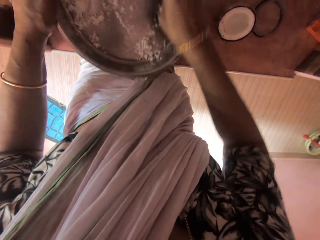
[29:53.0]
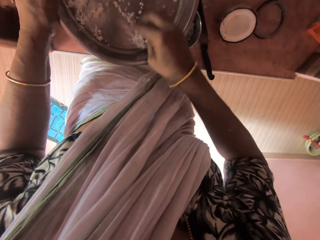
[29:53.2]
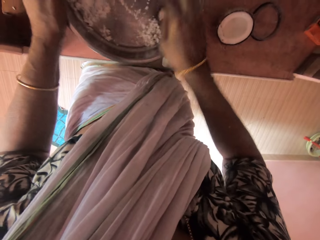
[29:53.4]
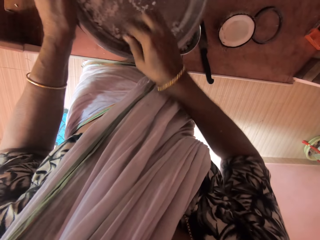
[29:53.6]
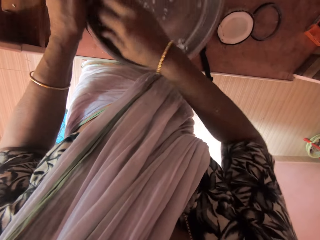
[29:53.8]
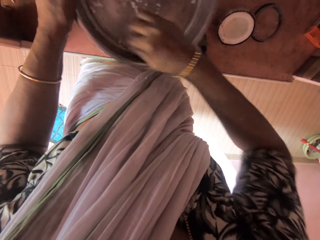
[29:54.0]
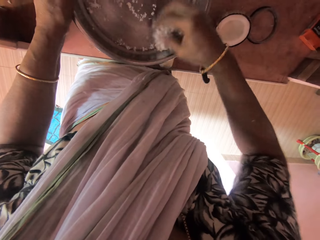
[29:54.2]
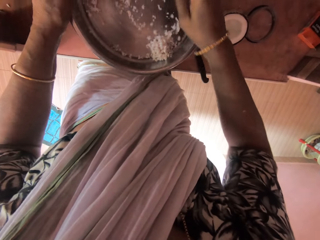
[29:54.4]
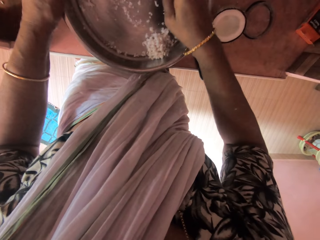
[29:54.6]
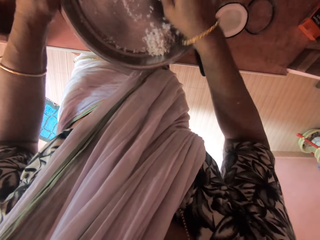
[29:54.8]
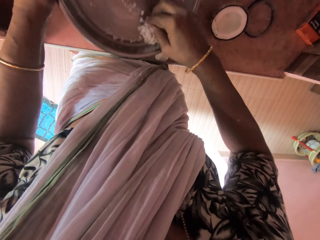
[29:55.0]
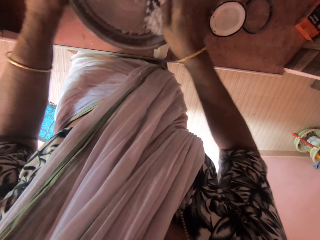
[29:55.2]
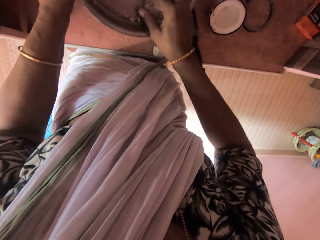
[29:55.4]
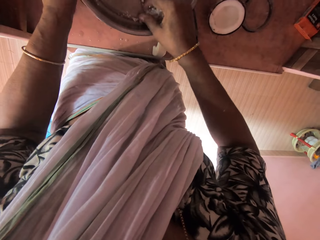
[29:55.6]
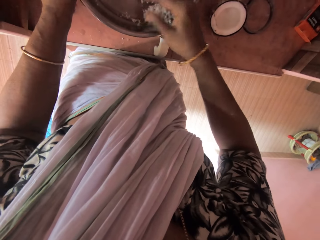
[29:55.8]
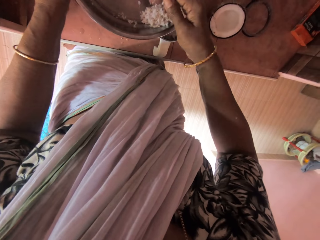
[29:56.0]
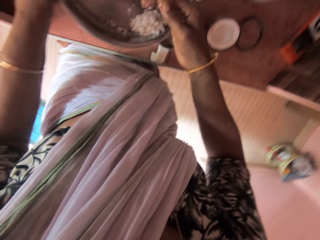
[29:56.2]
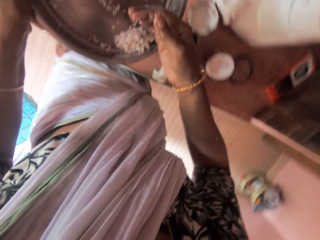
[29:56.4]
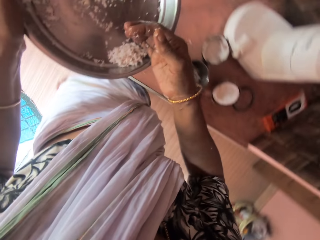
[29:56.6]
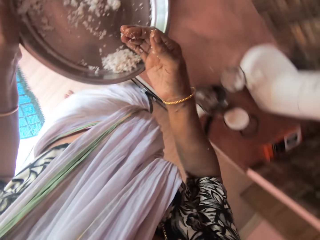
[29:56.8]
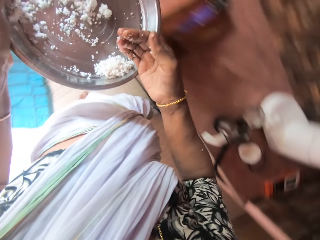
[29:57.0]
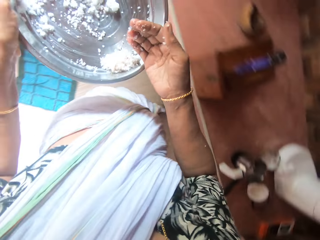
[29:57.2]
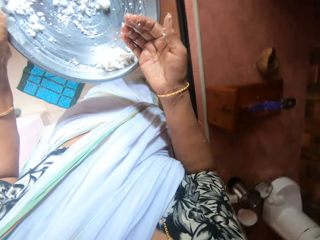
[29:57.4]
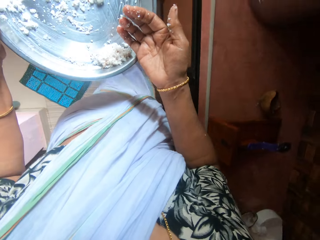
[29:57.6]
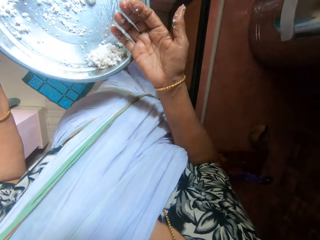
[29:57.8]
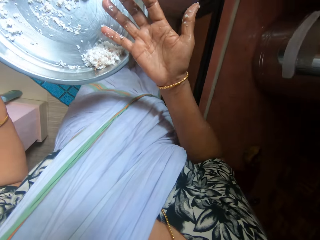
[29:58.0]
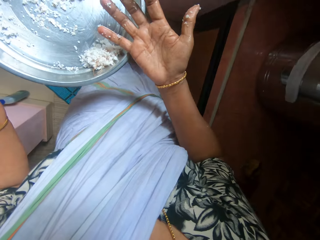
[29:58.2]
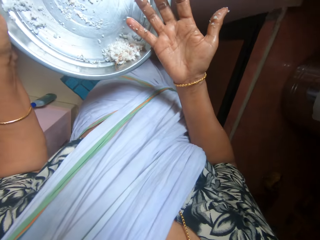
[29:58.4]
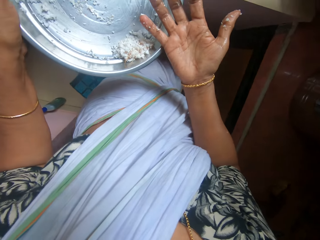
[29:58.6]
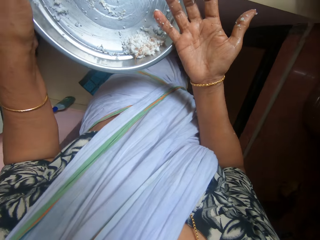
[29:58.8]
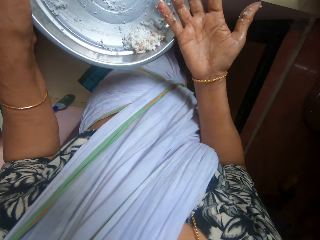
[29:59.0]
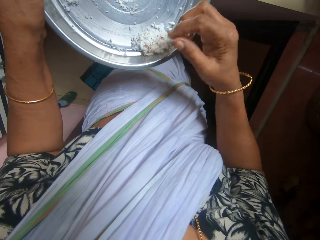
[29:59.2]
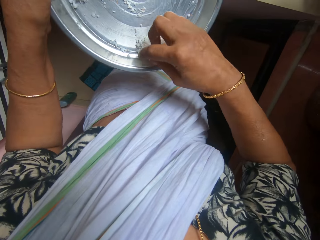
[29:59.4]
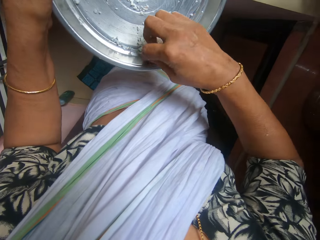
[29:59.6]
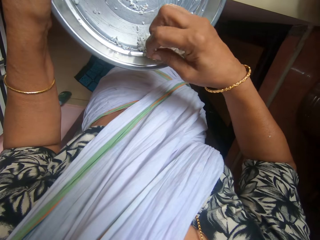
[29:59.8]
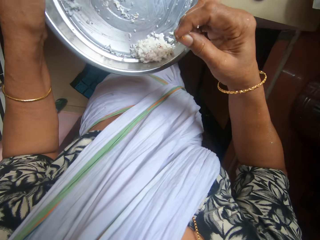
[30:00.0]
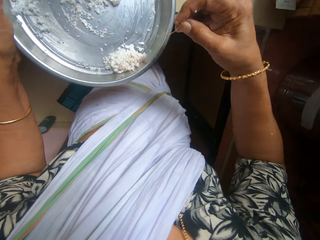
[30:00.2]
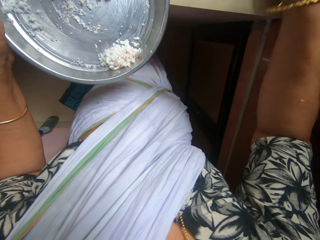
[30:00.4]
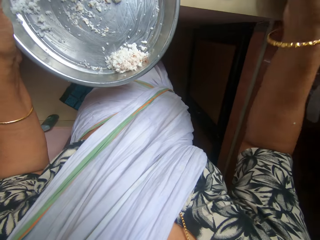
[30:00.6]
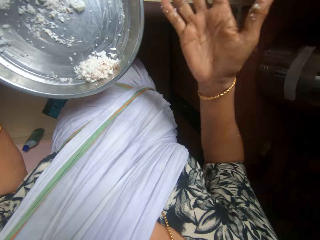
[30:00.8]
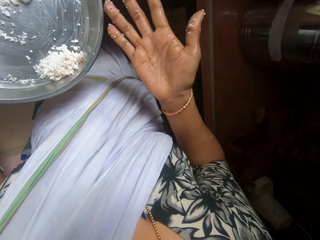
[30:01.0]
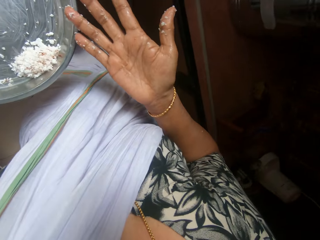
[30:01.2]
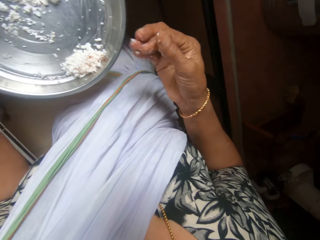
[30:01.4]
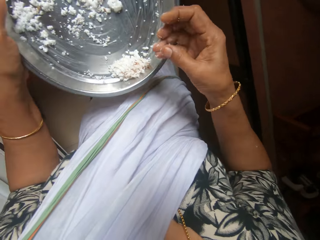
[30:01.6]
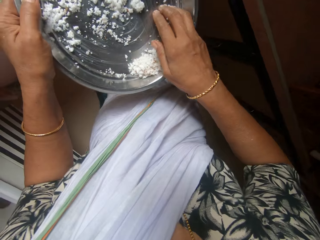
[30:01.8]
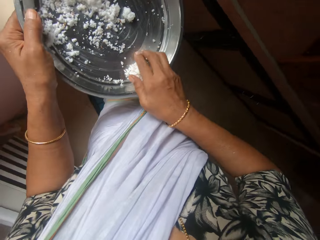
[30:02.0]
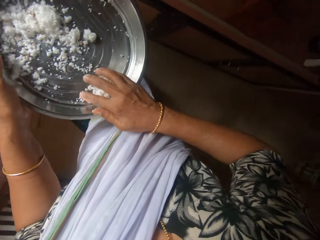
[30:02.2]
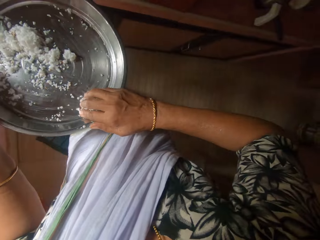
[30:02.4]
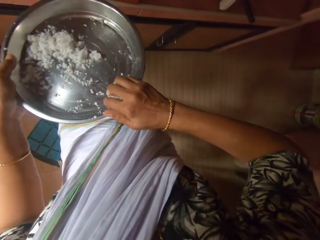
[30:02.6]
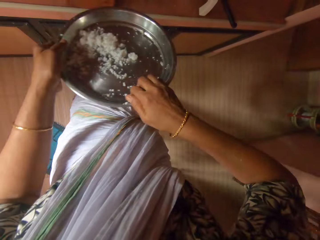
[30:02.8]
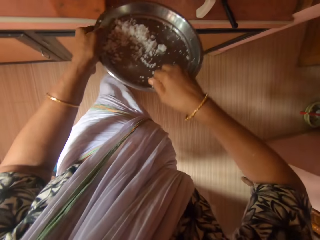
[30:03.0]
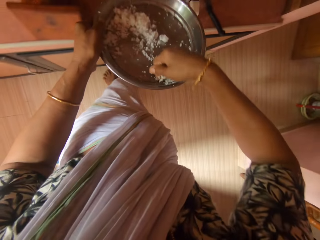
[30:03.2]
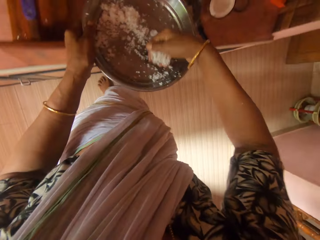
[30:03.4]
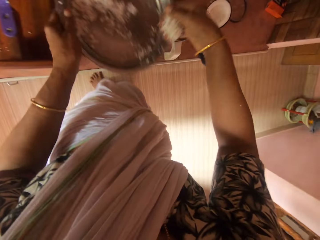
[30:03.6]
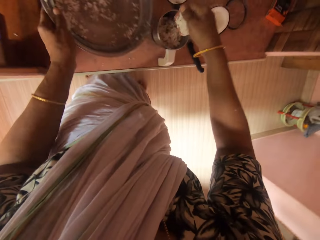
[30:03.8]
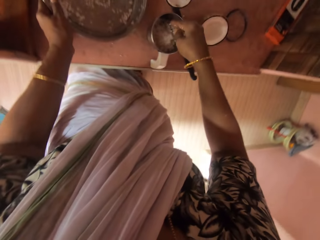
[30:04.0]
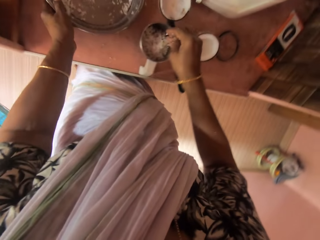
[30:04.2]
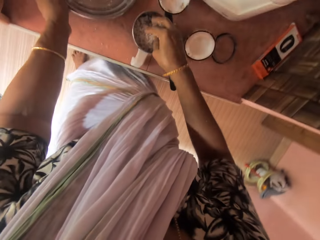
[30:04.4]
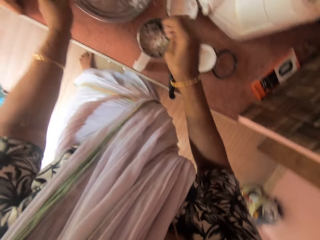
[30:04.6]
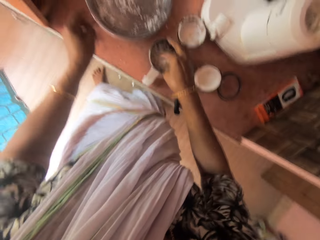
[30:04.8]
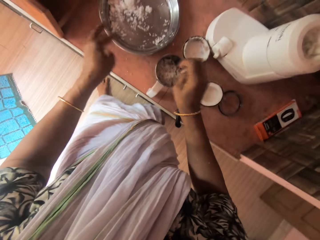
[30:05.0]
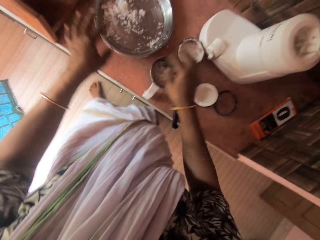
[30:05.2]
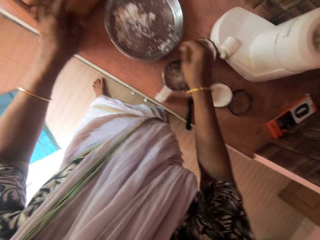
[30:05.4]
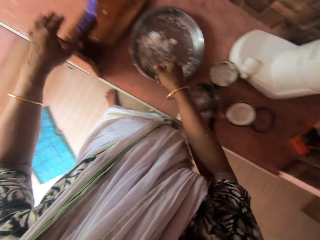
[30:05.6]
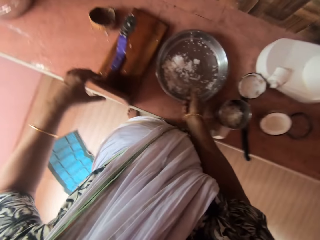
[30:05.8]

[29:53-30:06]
The camera wearer packs the coconut from the tray with her right hand. She looks at her hand. She picks dirt from the coconut in the tray with her right hand. She drops the dirt on the ground with her right hand. She packs the coconut from the tray with her right hand. She puts the coconut in the small blender jug with her right hand. She drops the tray of coconut on the shelf with her left hand.

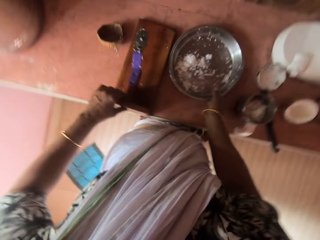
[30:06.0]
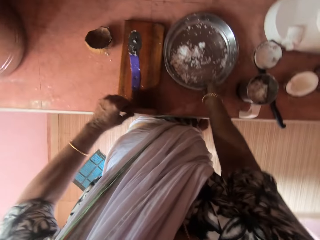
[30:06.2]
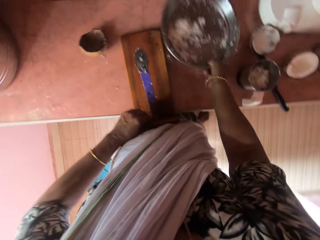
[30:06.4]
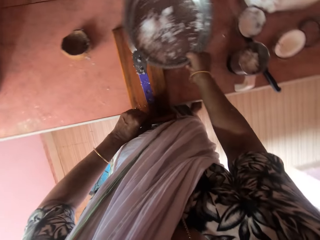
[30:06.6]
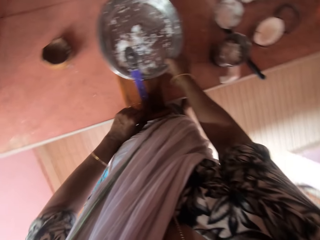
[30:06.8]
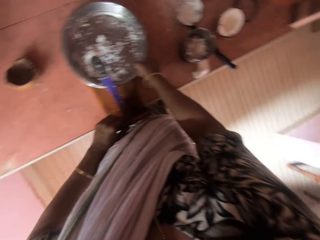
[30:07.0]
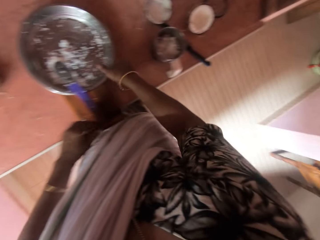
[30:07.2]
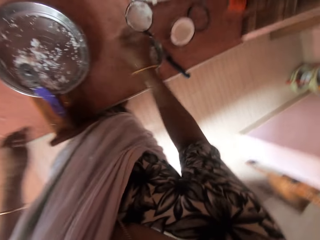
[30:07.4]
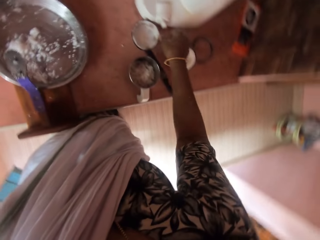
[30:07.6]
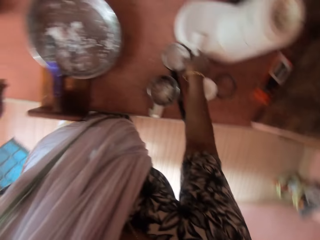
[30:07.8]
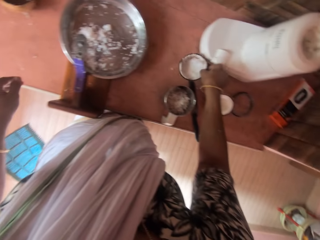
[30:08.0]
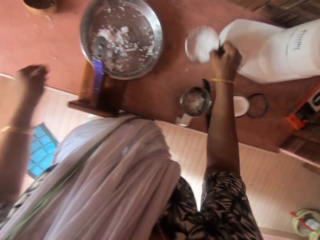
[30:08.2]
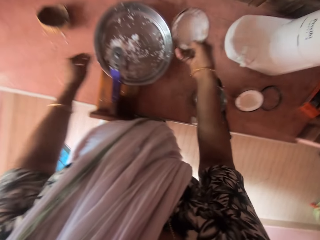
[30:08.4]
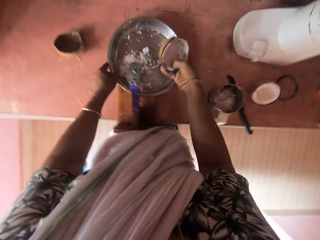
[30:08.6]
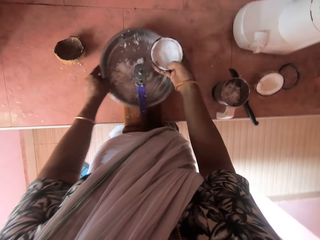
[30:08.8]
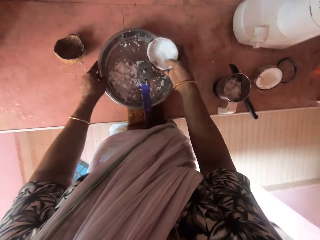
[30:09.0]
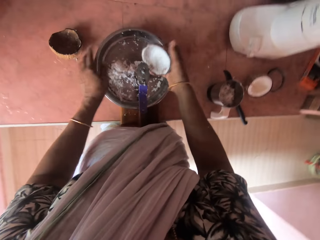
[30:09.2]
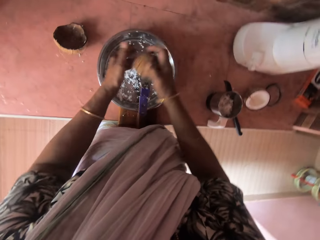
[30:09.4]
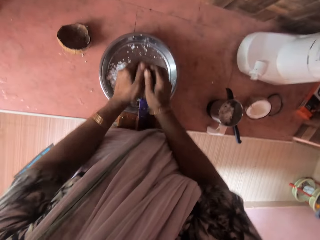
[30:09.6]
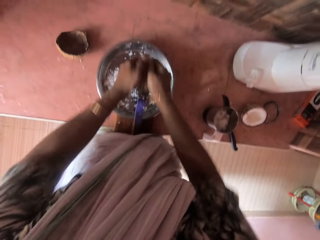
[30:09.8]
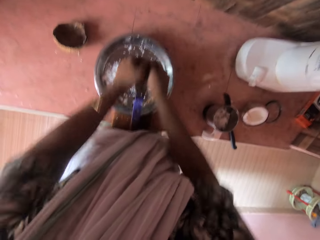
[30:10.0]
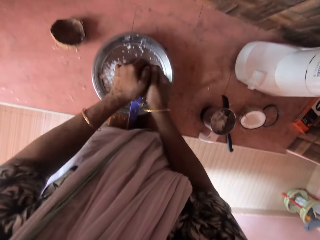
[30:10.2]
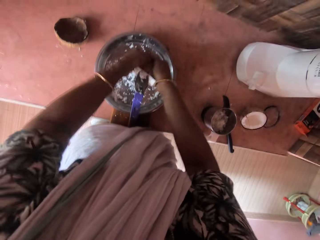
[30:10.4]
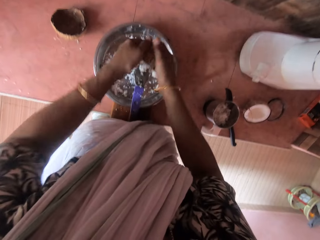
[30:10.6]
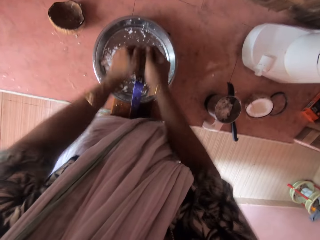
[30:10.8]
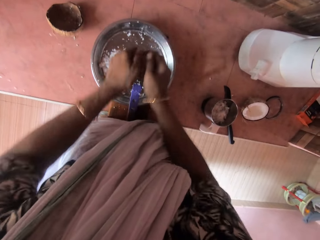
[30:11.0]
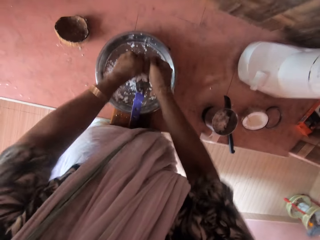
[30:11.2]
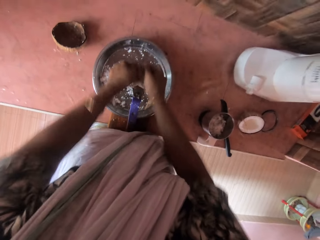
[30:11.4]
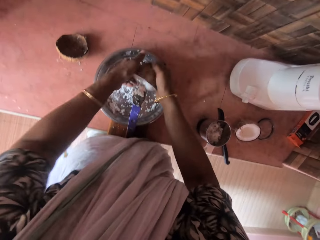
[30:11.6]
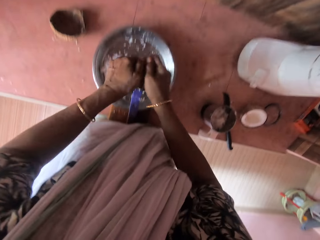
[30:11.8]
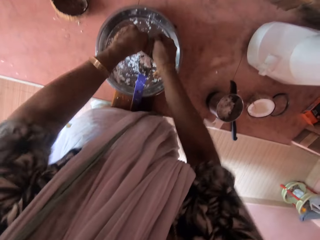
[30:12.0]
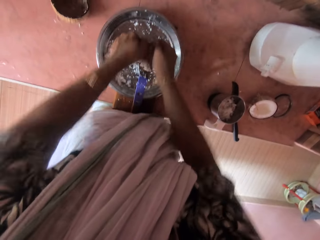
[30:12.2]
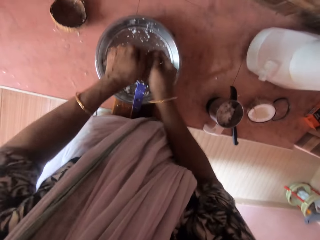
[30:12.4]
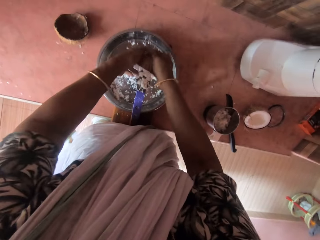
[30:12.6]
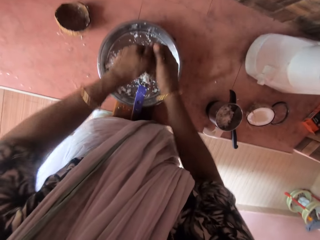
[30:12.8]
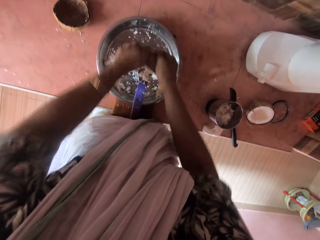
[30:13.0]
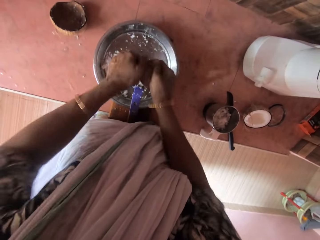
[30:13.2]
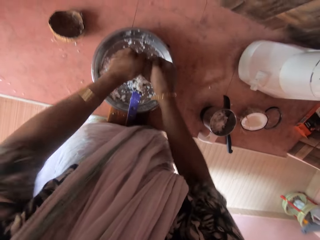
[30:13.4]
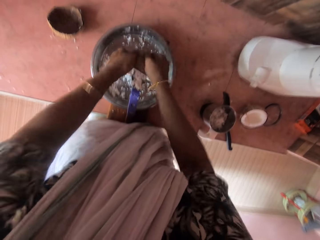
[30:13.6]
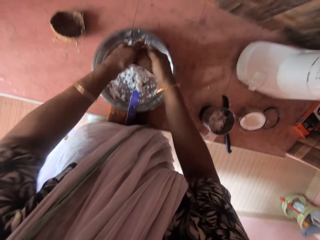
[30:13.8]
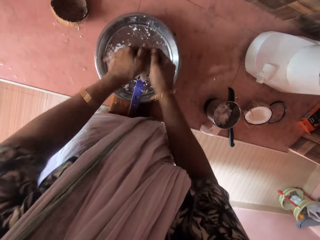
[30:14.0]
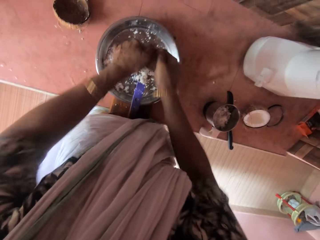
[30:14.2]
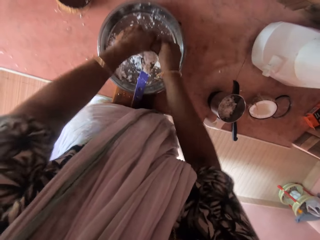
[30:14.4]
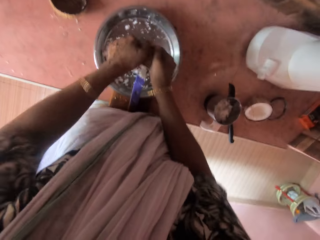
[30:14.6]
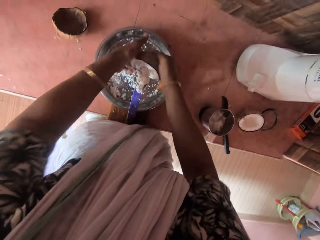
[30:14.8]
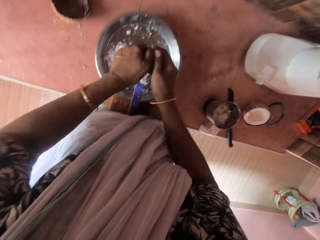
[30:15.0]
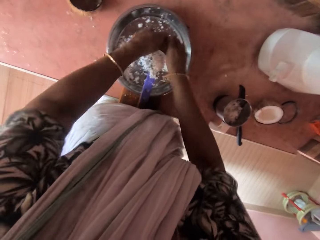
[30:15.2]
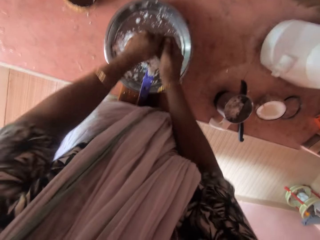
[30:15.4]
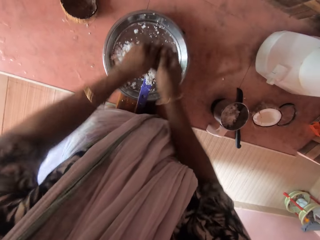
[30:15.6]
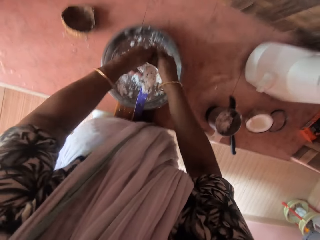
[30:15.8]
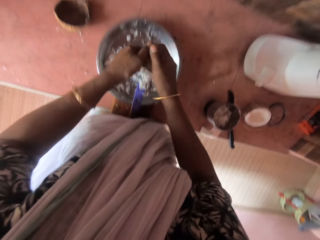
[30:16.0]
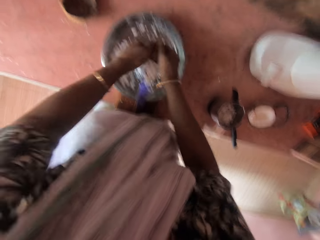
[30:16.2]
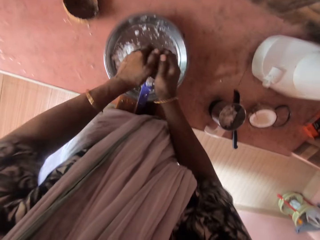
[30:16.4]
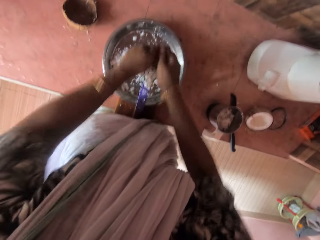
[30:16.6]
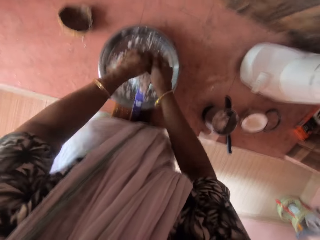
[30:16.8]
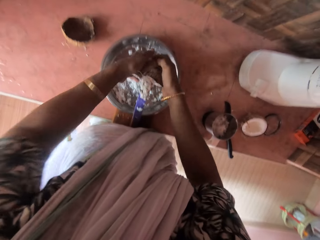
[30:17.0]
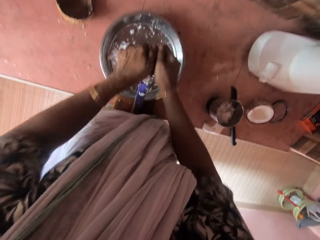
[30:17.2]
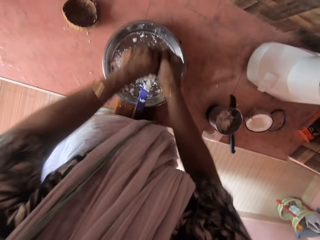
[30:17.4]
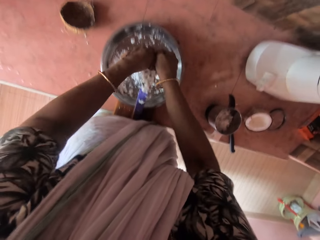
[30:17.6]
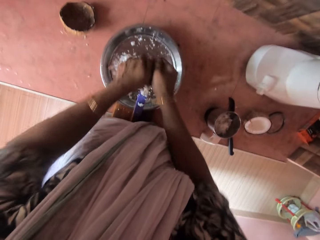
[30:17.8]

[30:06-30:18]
The camera wearer adjusts the coconut grater on the shelf with her left hand. She picks the tray of coconut from the shelf with her right hand. She drops the tray of coconut on the coconut grater with her right hand. She picks the coconut from the shelf with her right hand. She adjusts the tray of coconut on the coconut grater with her left hand. She grates the coconut on the coconut grater with her hands.
